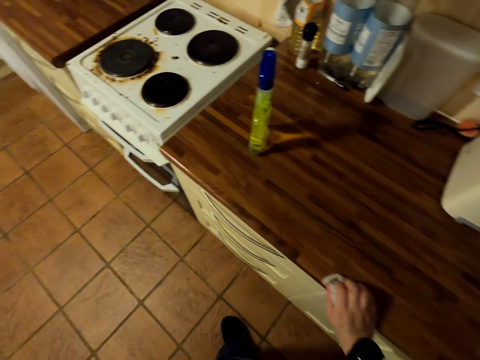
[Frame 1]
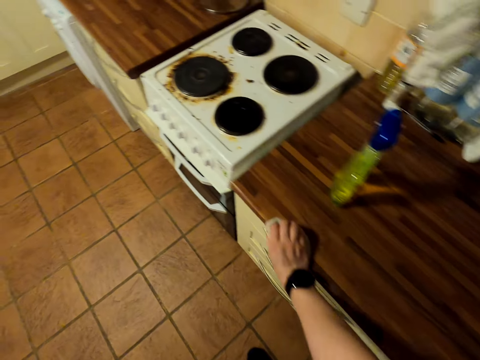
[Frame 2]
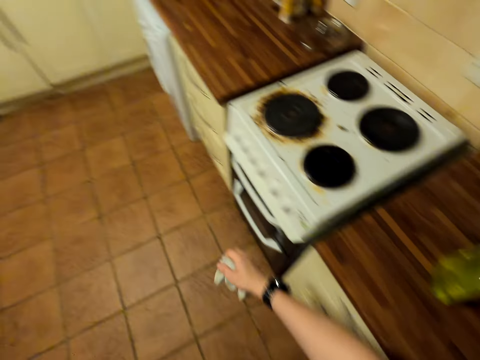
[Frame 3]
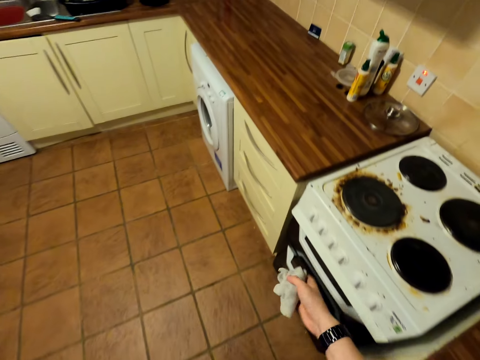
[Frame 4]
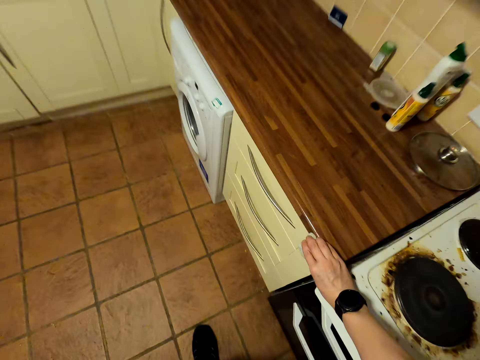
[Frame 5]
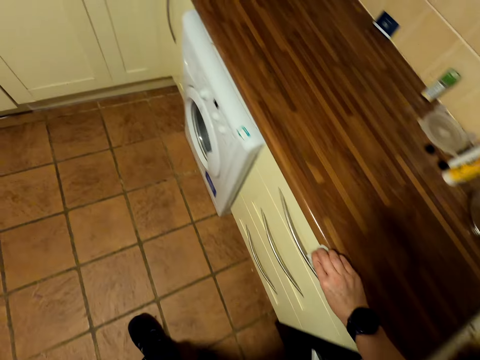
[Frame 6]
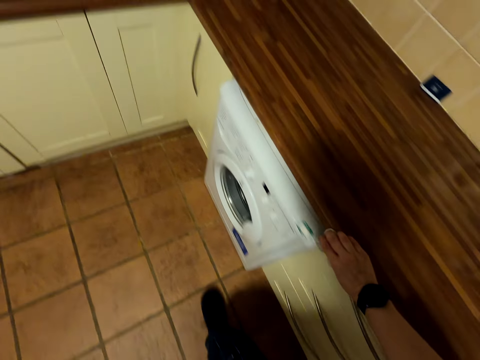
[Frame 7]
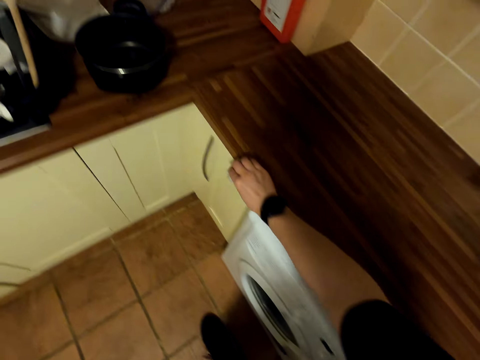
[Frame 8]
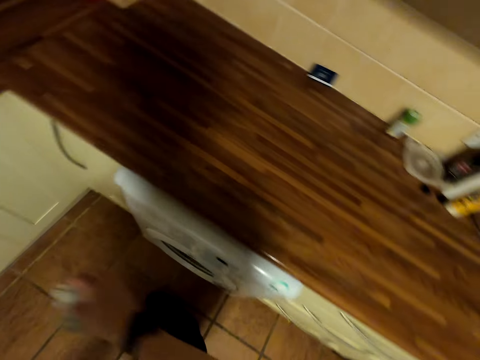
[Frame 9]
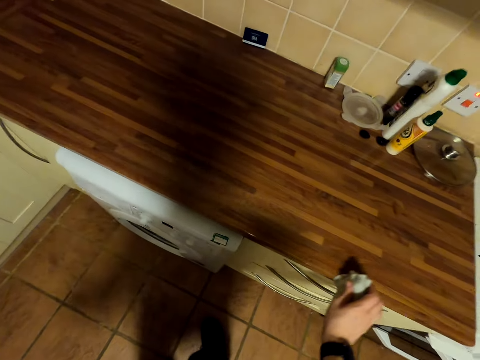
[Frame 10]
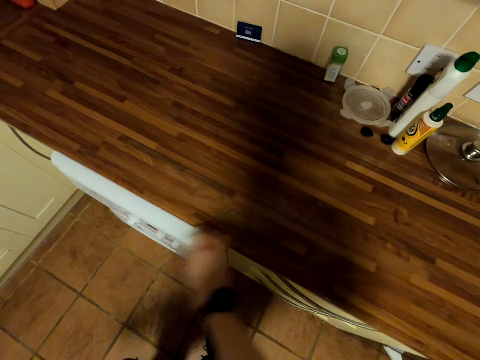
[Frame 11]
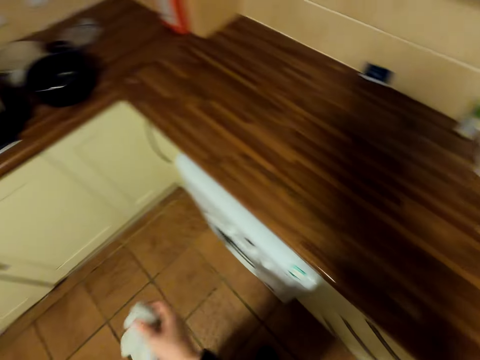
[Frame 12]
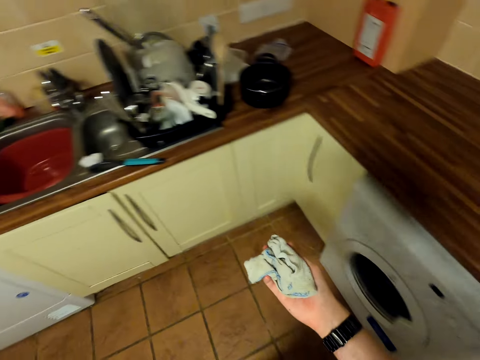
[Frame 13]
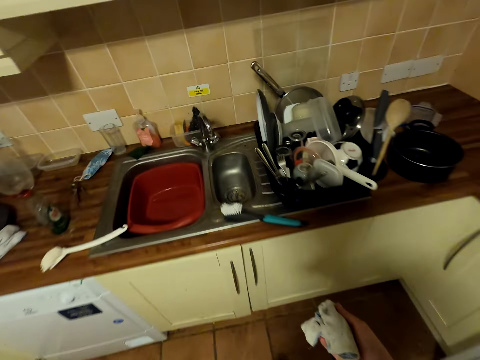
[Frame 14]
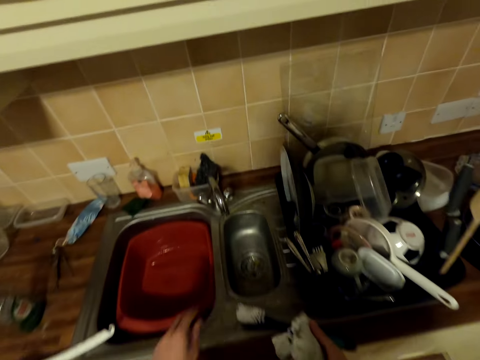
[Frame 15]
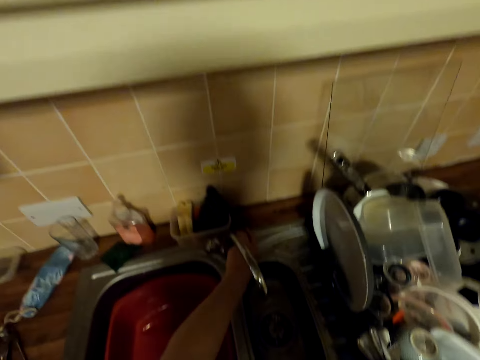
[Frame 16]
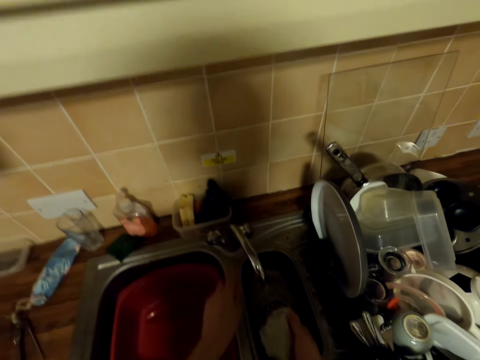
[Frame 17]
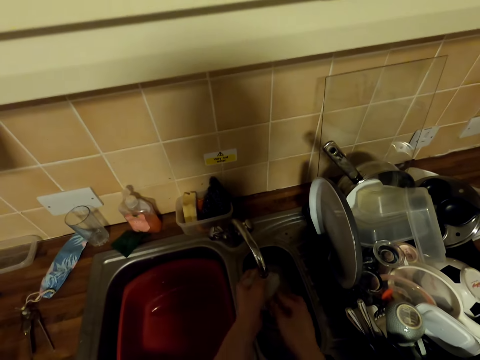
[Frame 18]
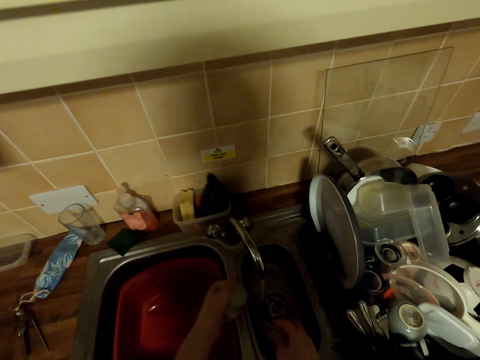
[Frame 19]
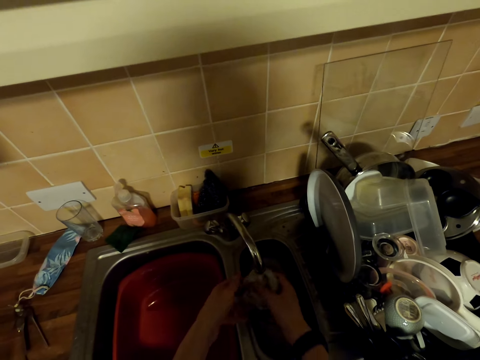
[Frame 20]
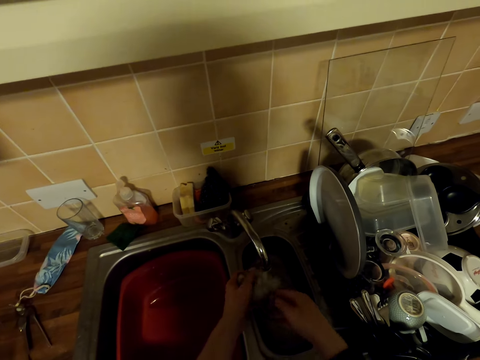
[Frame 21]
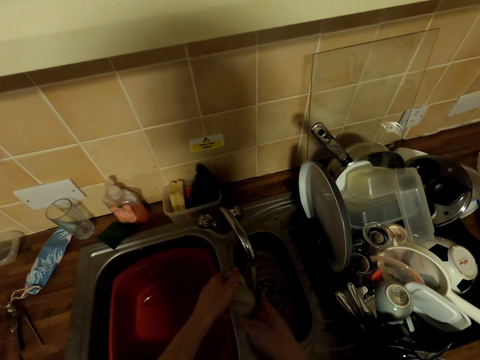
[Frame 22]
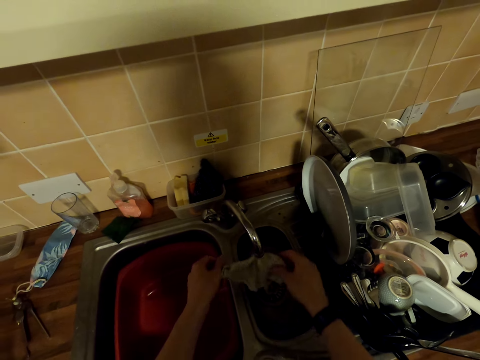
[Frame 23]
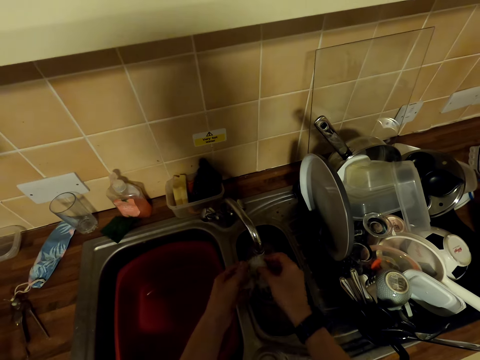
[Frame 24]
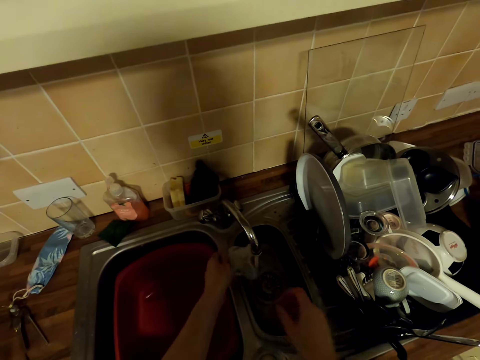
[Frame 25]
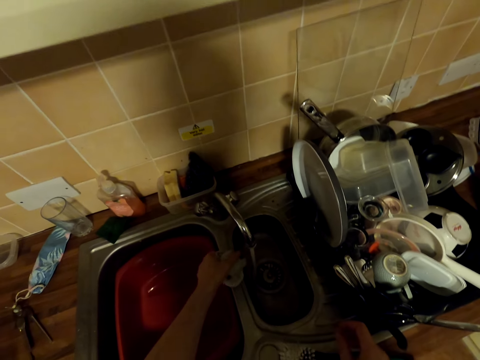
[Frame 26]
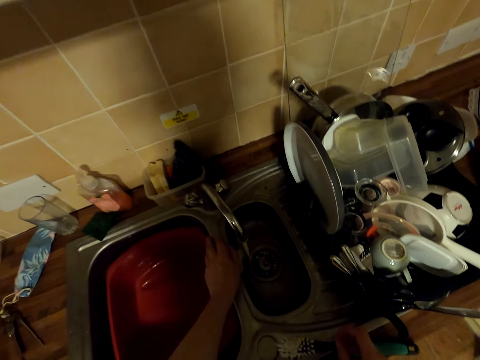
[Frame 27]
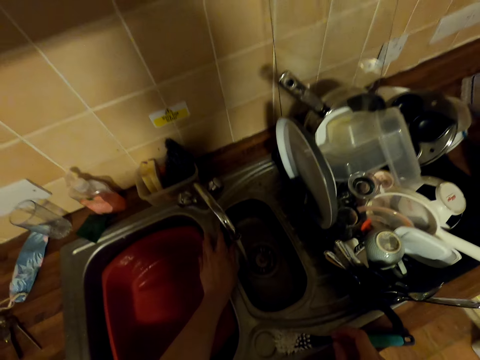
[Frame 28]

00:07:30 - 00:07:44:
The camera wearer wipes the counter top with a wiping cloth. They open the tap, wash the wiping cloth in the sink, wring the wiping cloth, and wash the wiping cloth in the sink.

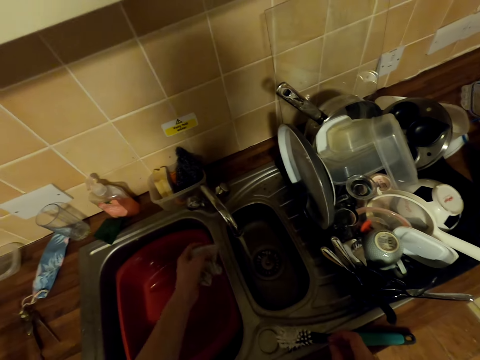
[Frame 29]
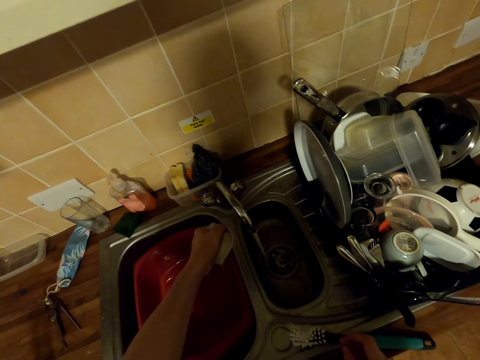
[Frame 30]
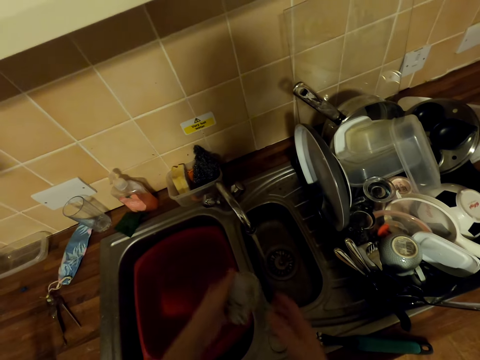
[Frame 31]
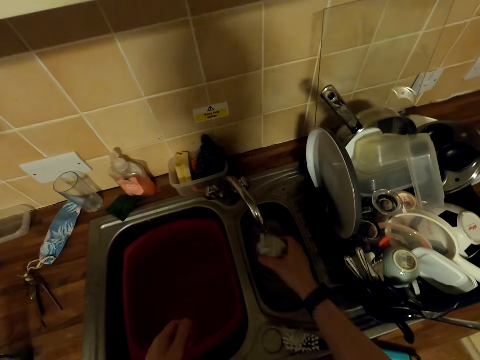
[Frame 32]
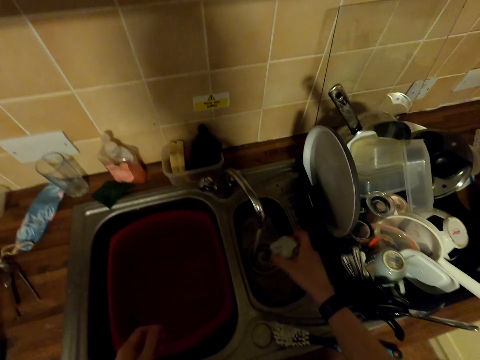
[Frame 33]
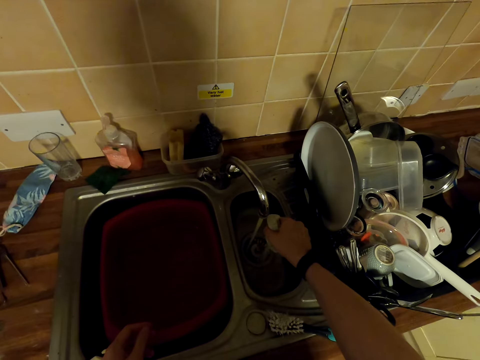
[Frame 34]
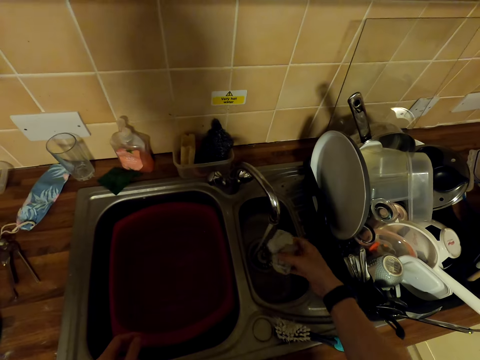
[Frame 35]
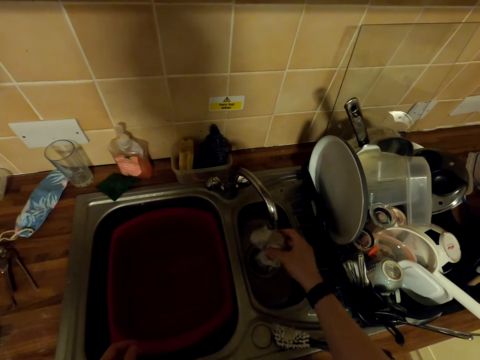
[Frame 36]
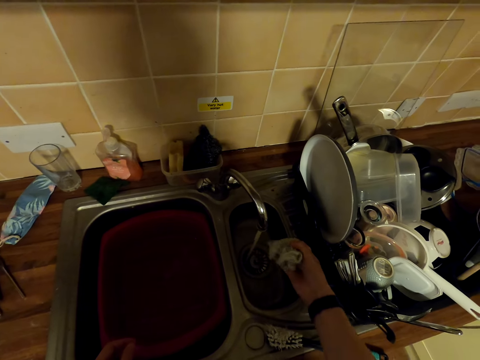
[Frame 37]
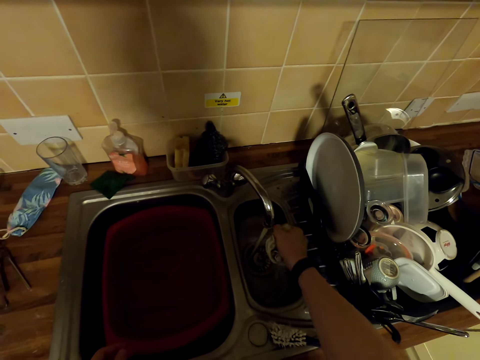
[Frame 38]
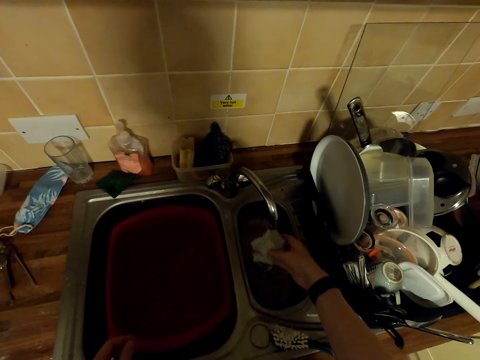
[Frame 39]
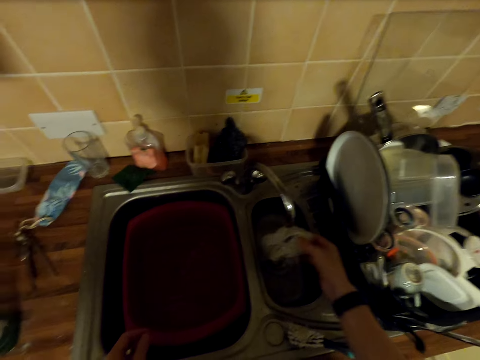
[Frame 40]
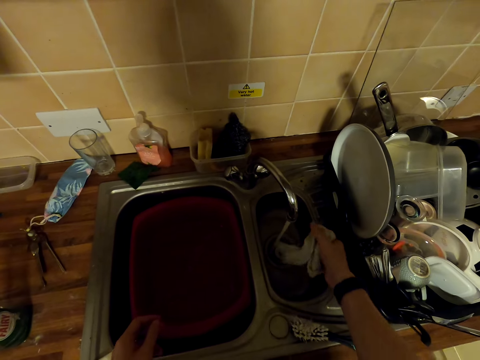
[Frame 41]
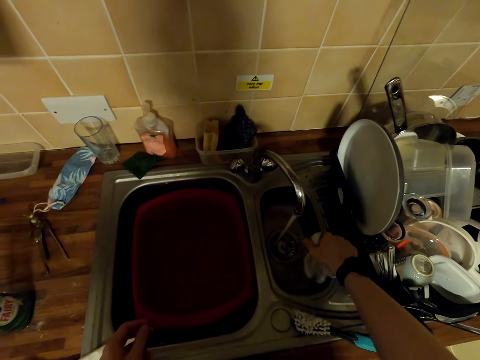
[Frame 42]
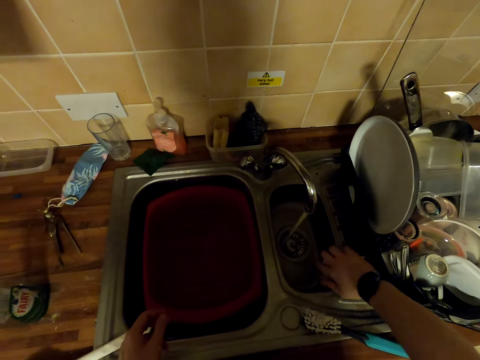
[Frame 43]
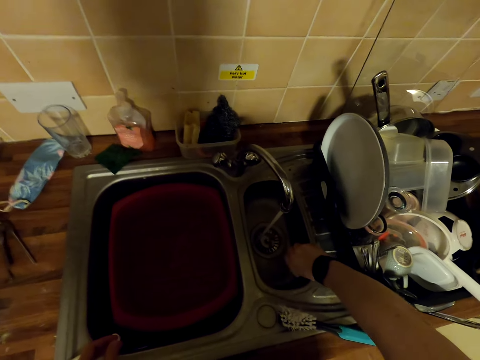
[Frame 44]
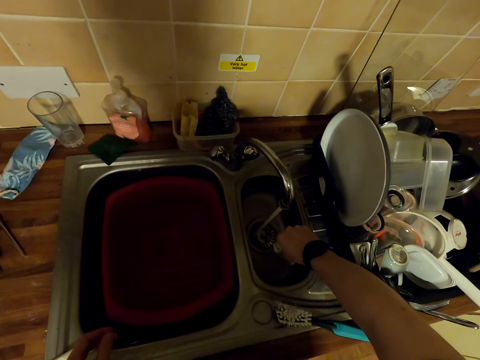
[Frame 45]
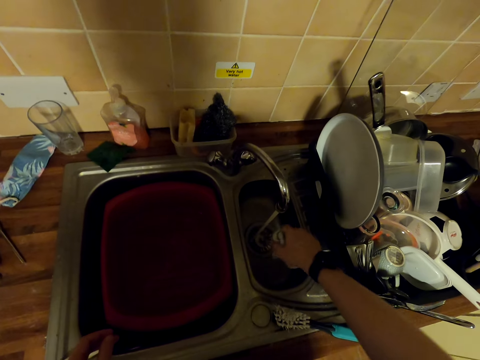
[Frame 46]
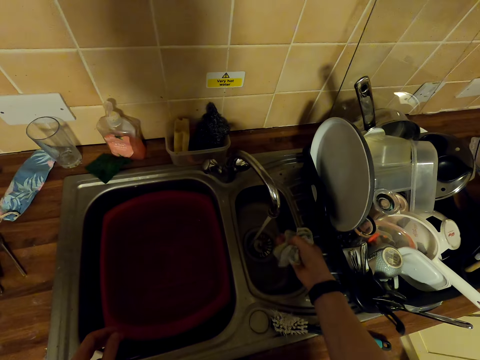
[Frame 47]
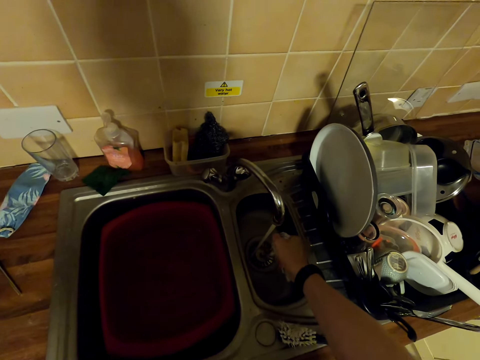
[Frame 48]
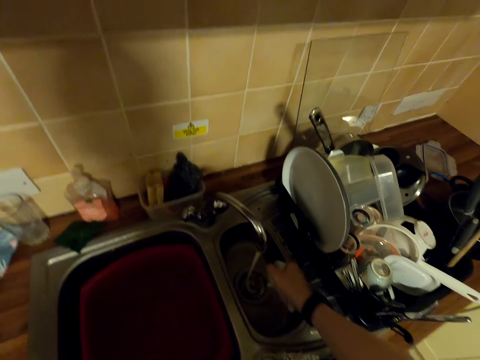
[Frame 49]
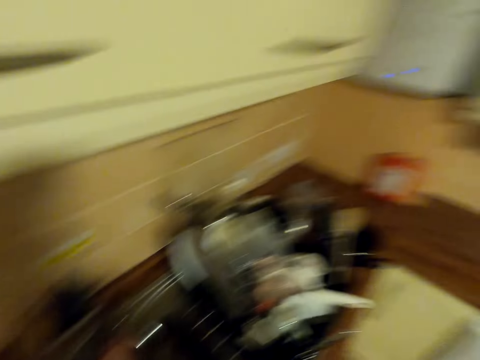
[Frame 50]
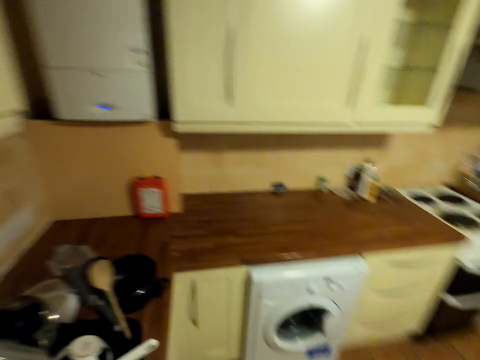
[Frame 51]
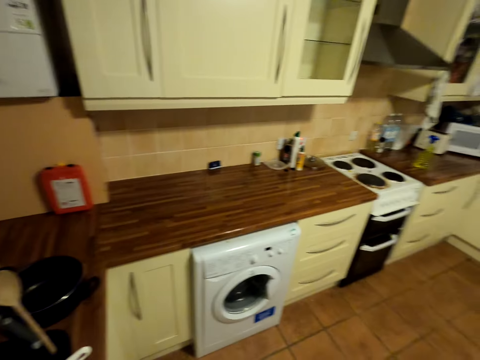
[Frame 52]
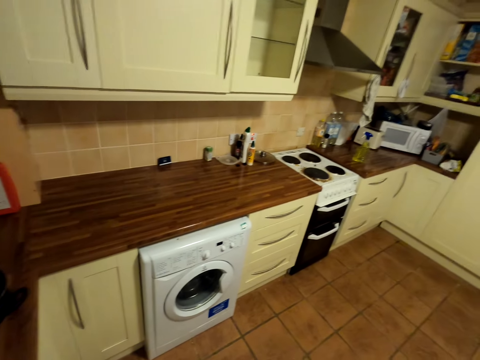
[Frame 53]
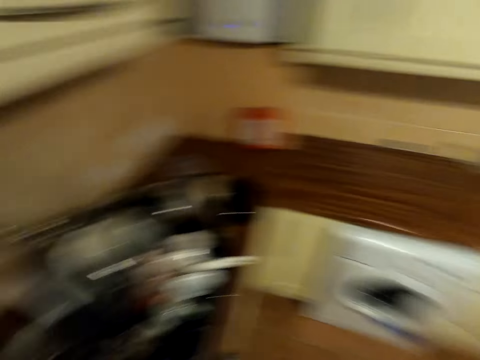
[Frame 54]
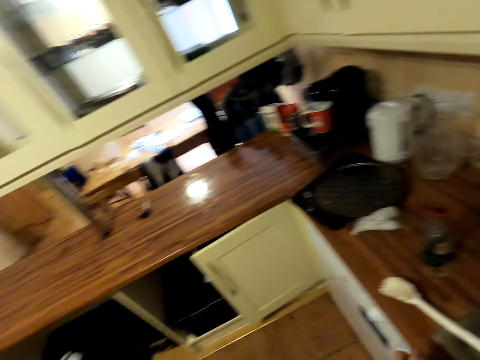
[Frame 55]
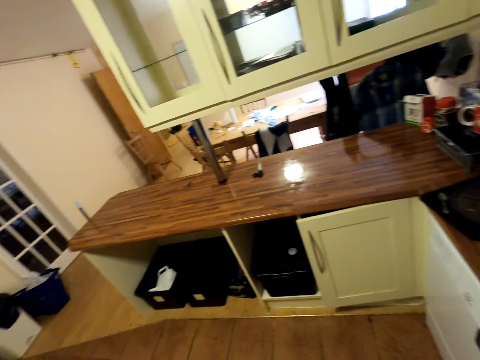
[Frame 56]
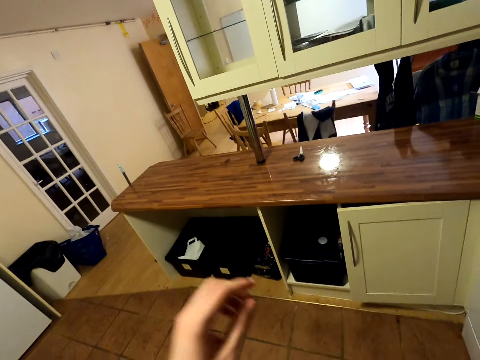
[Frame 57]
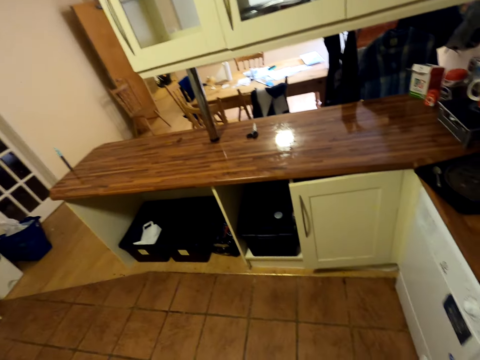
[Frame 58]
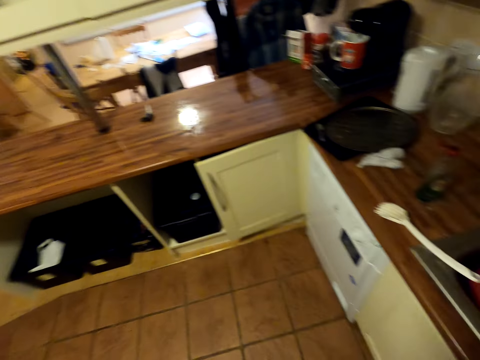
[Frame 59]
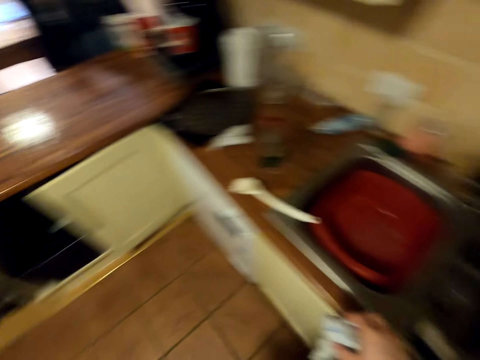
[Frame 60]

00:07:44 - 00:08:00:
The camera wearer wrings the wiping cloth. They wash the wiping cloth in the sink. They wring the wiping cloth. They look around and move around in the kitchen.
